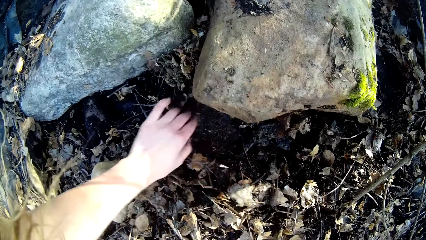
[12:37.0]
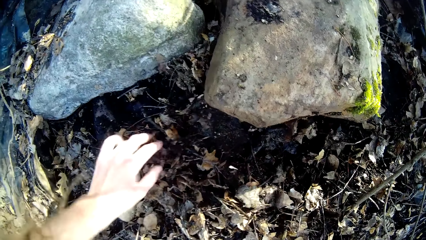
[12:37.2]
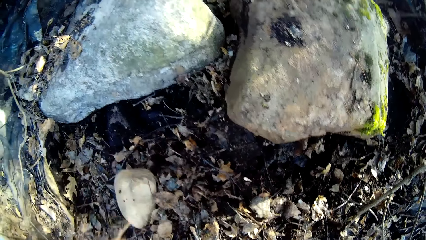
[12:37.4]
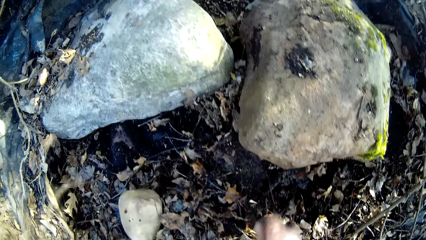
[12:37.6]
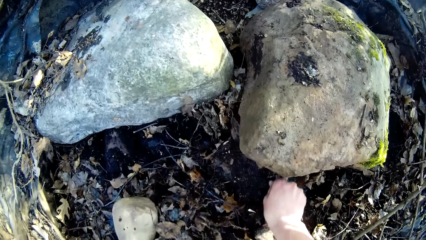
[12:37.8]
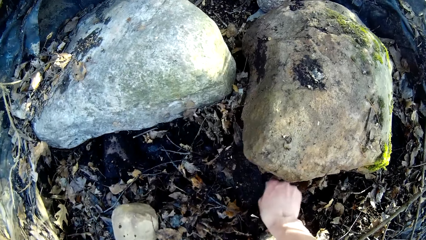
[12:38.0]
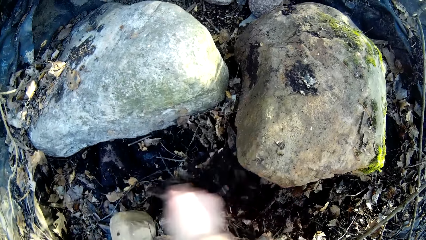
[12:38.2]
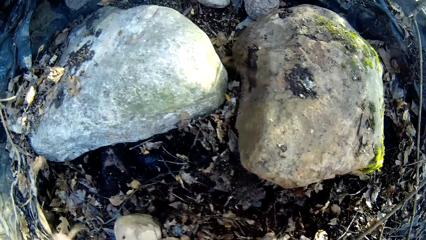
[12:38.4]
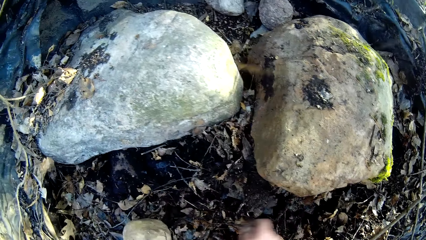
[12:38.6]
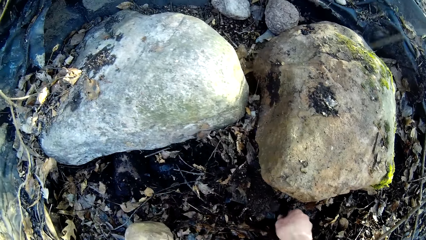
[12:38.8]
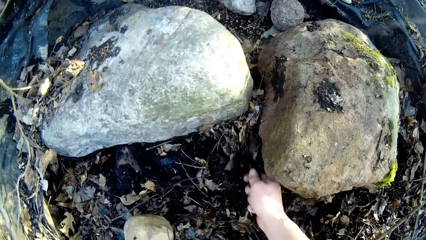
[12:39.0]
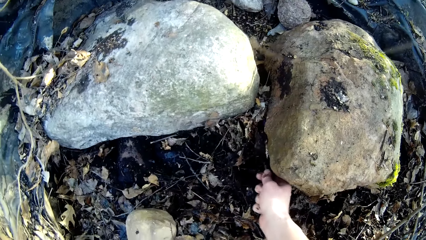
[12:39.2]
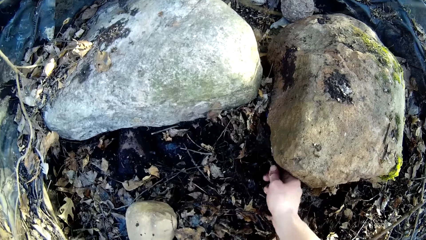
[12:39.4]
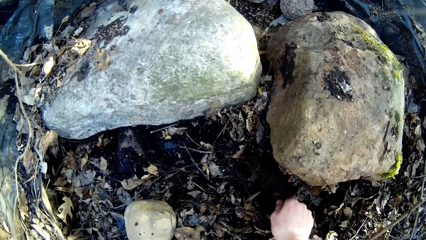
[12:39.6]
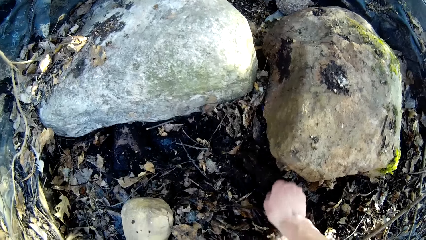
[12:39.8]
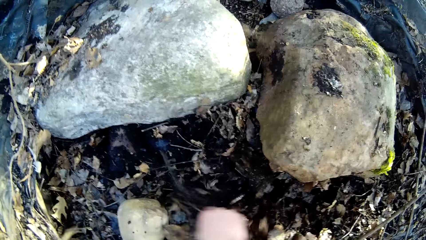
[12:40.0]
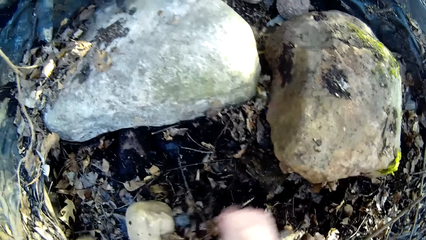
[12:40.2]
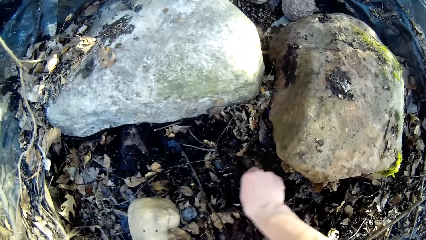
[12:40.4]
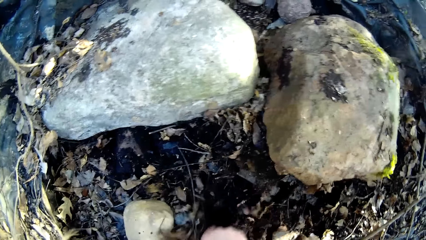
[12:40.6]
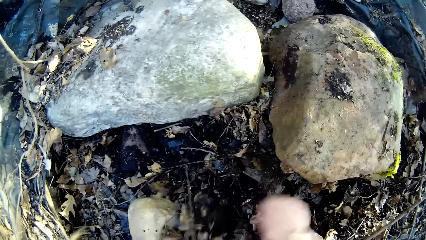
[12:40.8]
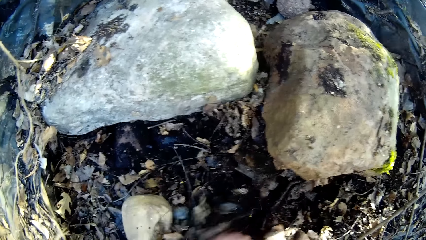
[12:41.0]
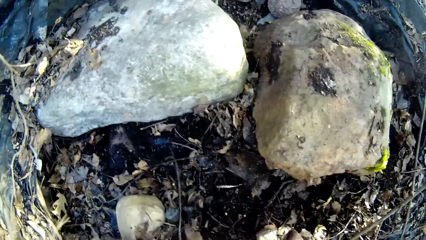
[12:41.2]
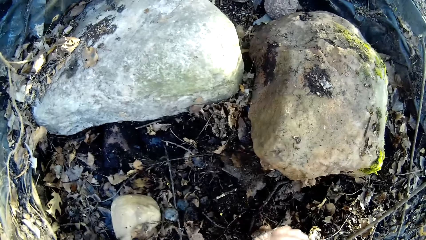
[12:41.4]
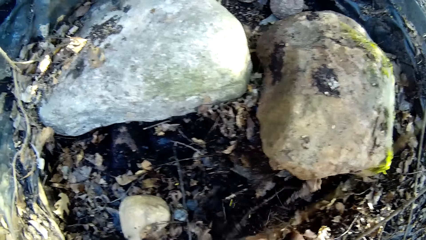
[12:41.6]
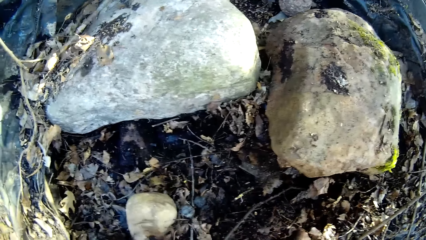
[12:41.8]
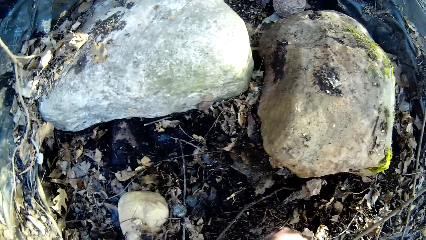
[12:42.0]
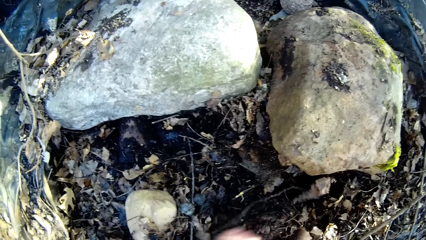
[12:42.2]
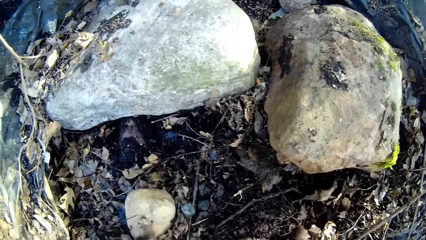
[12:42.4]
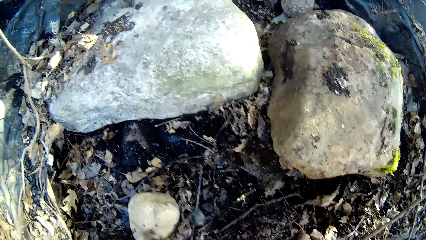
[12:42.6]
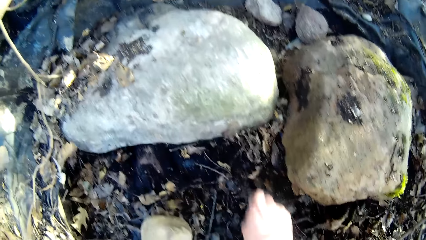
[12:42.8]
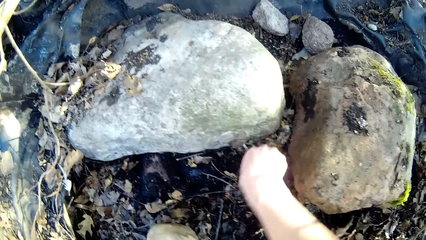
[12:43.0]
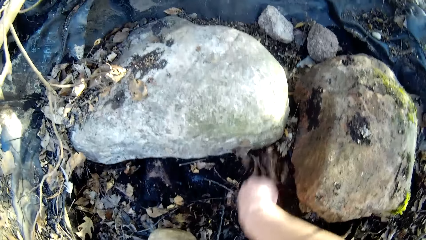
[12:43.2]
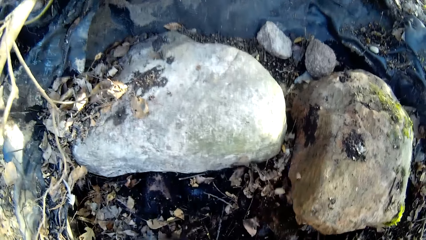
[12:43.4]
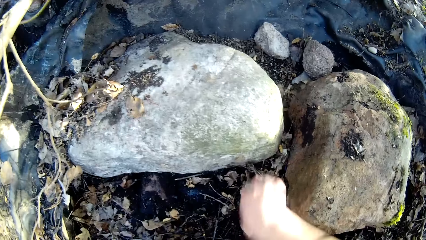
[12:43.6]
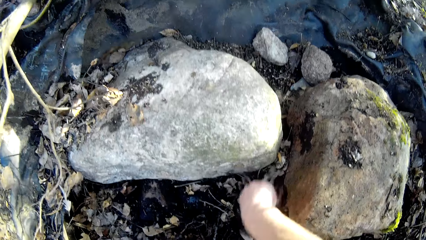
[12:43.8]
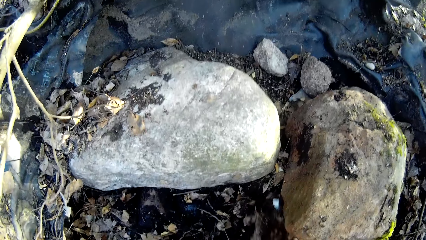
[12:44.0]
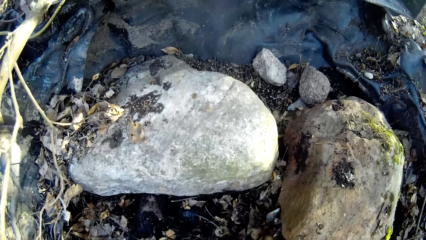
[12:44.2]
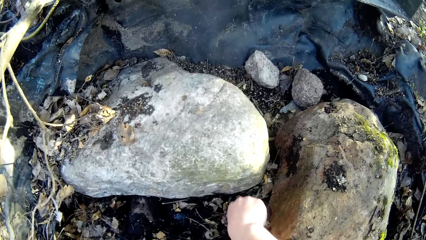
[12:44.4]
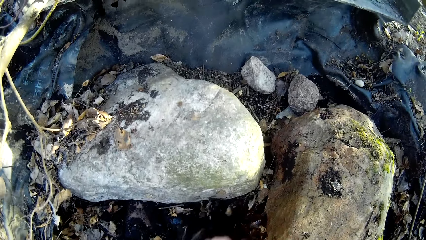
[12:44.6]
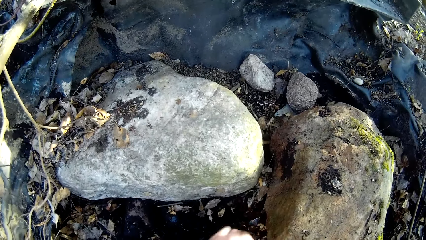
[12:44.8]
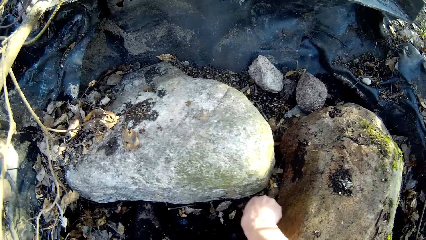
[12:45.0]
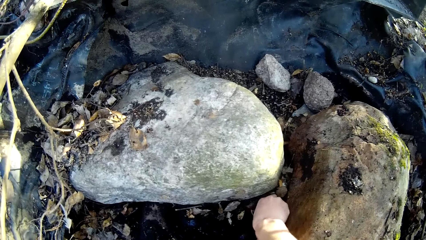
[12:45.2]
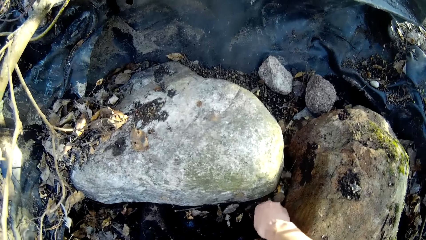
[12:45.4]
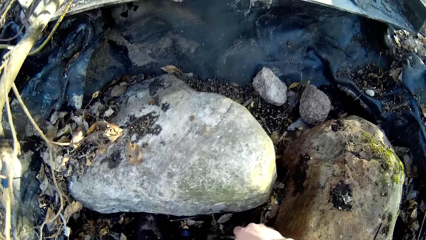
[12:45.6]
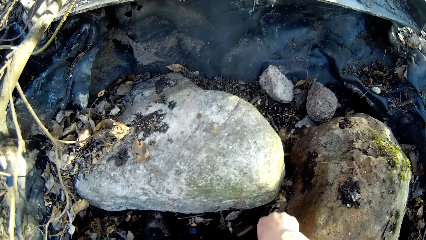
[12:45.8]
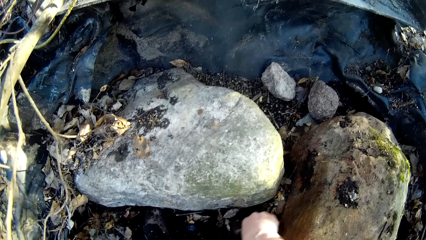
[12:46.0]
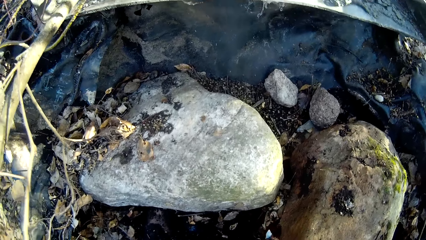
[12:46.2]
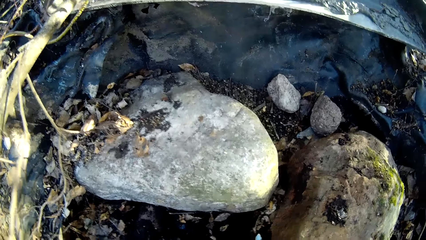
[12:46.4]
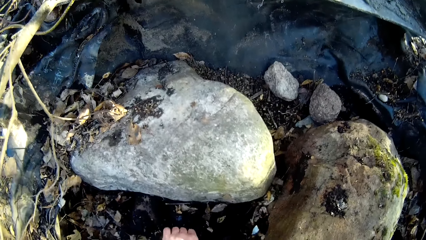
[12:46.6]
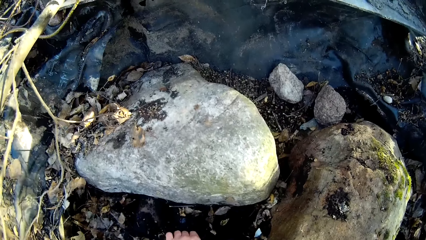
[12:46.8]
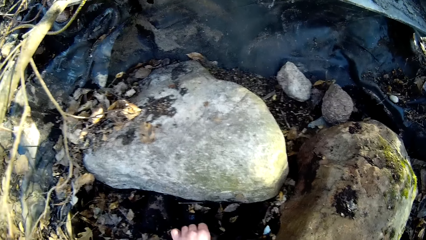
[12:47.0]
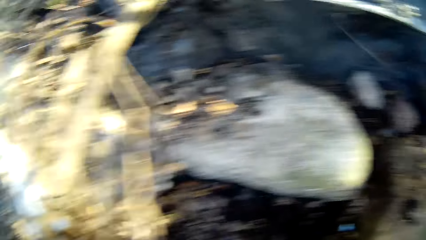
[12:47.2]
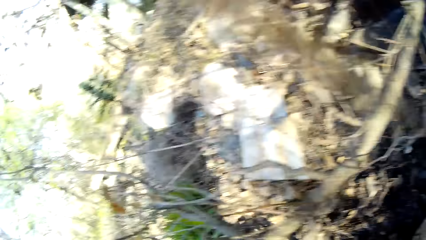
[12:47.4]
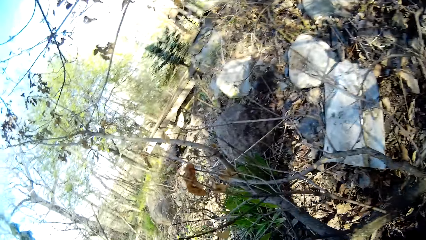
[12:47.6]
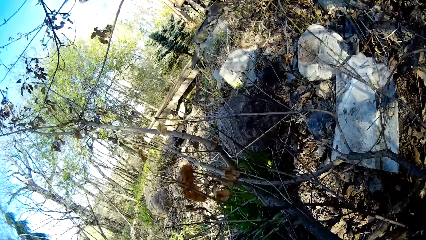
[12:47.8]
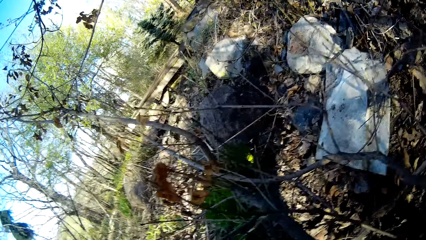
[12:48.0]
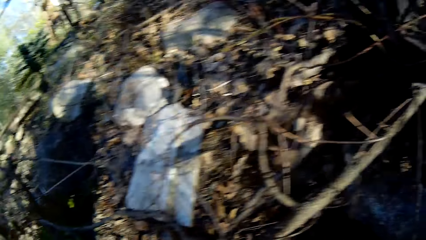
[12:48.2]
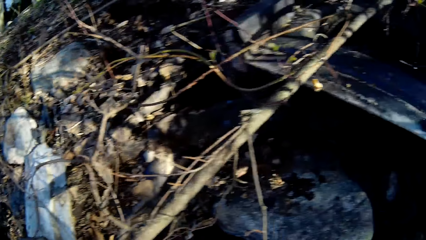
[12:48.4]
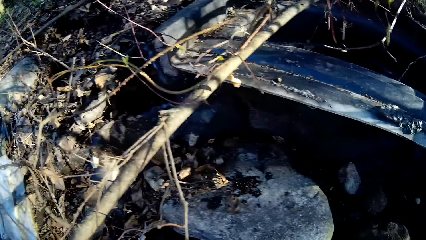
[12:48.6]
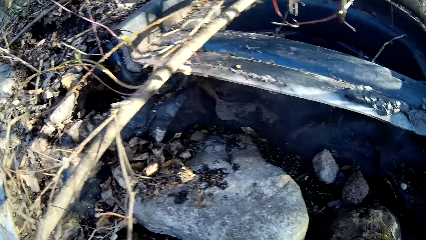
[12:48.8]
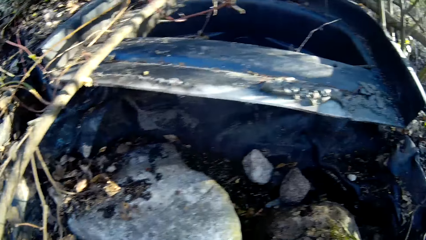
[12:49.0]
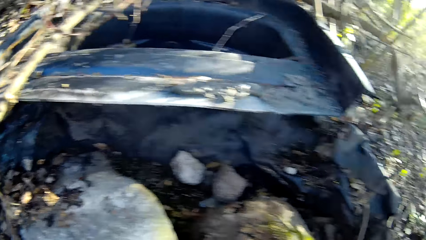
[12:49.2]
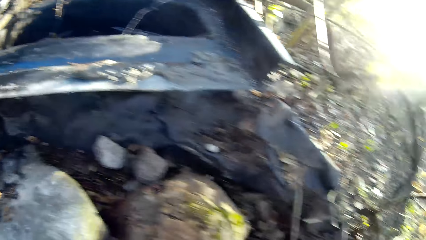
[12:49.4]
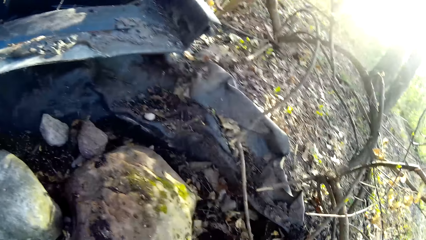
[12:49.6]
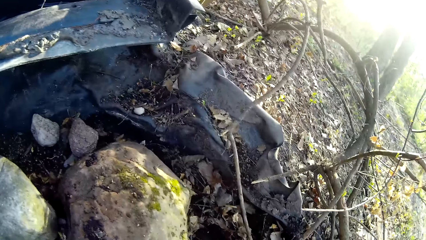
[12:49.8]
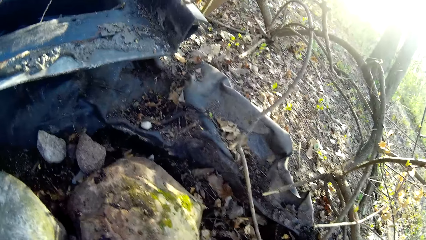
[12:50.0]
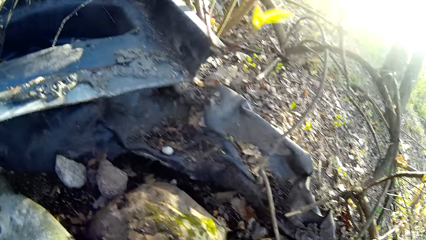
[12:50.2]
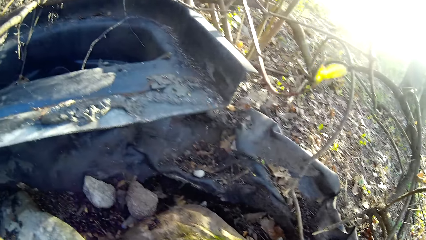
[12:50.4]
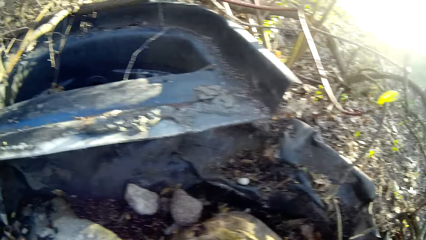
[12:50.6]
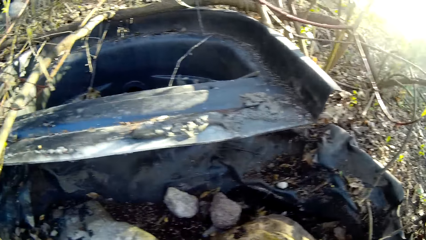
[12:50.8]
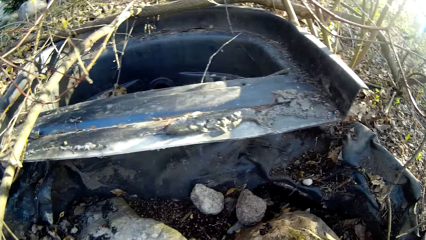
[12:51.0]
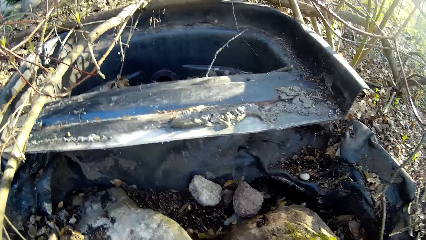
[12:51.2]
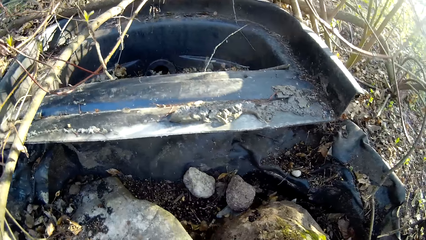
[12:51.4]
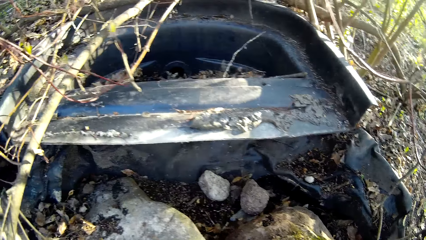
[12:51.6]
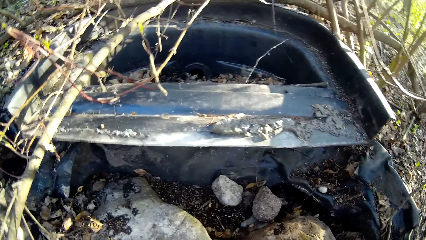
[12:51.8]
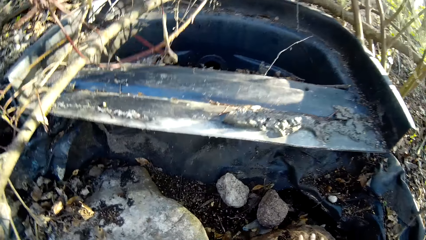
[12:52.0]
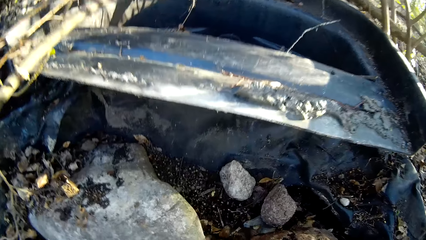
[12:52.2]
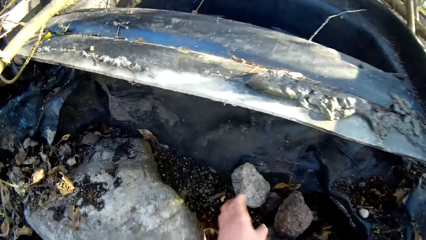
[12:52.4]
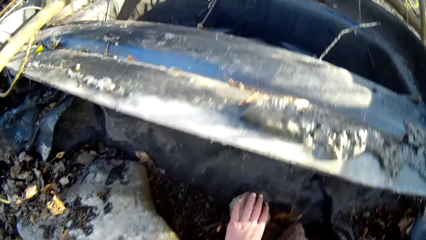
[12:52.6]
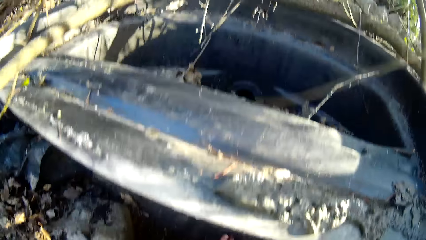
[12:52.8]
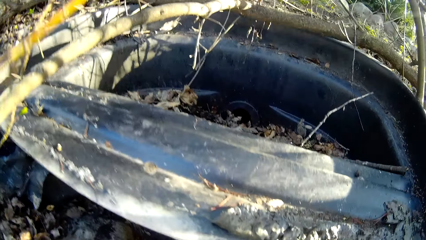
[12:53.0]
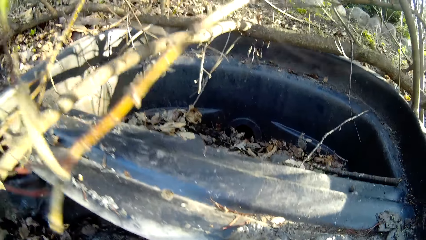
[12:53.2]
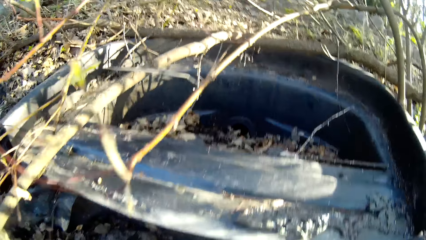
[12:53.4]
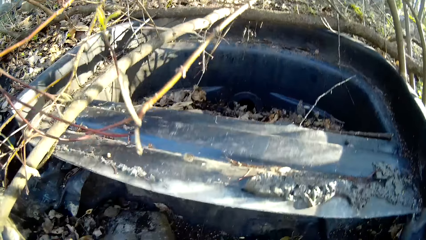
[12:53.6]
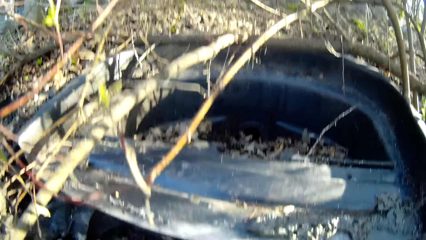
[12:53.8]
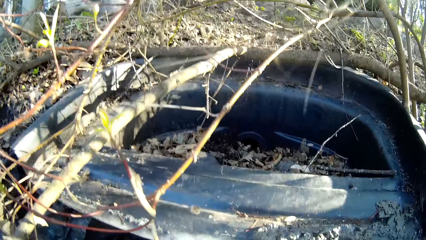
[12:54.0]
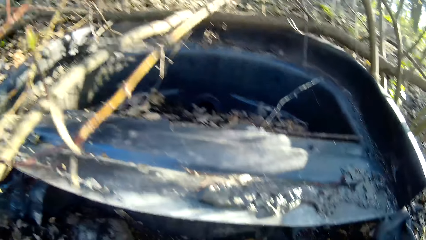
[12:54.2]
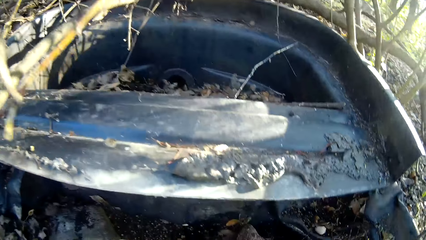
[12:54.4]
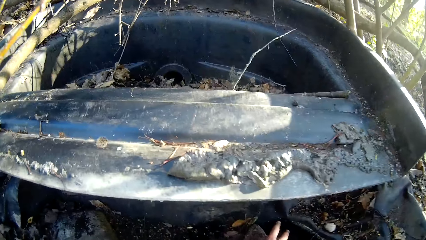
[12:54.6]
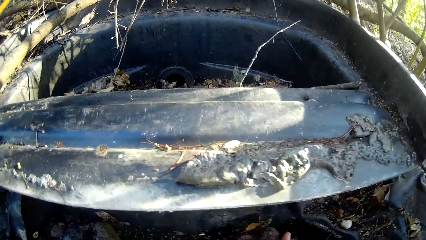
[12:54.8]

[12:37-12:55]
The camera wearer picks rocks on the ground with her right hand. She puts stones in a bucket. She looks around the forest. She picks rocks on the ground with her left hand.
